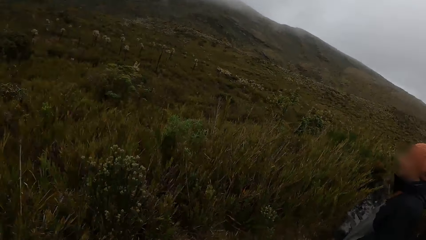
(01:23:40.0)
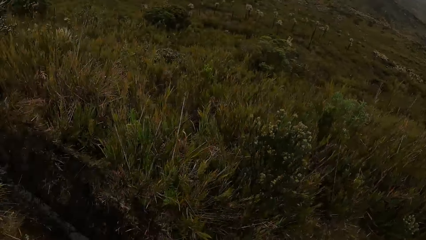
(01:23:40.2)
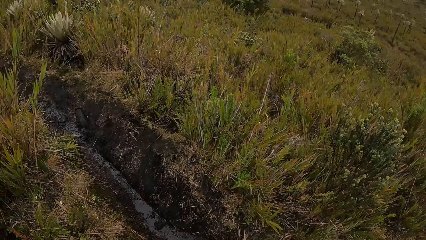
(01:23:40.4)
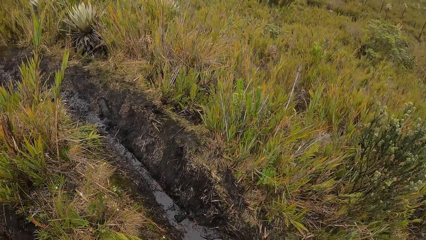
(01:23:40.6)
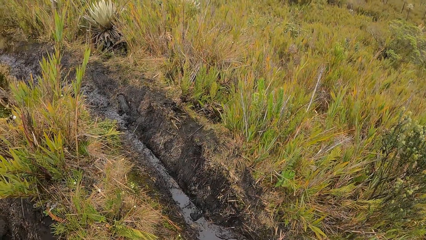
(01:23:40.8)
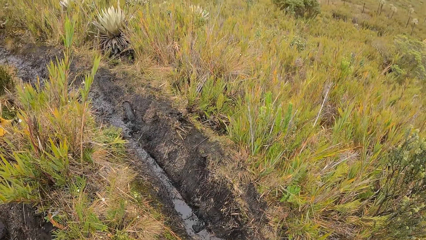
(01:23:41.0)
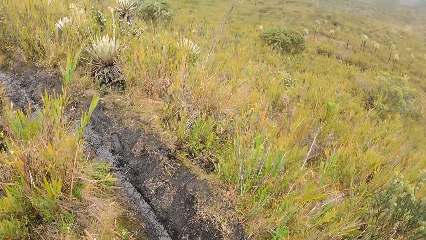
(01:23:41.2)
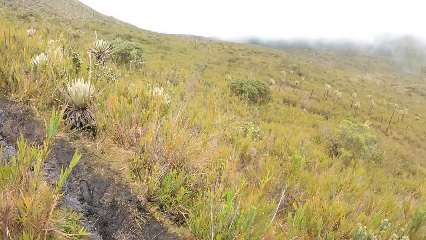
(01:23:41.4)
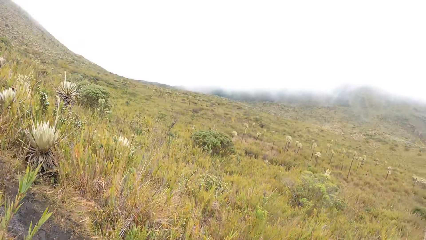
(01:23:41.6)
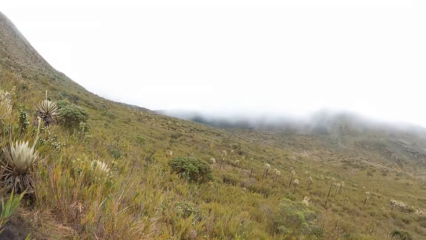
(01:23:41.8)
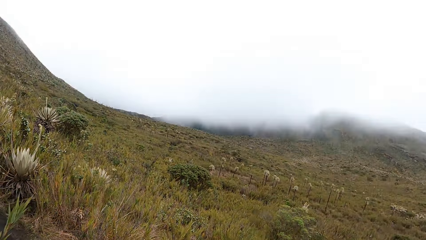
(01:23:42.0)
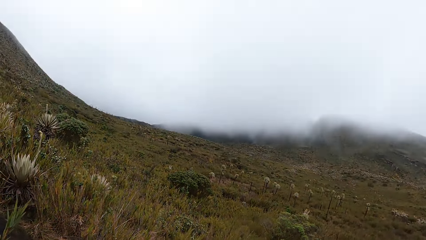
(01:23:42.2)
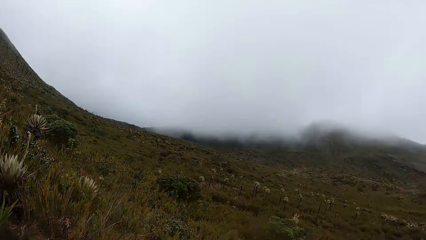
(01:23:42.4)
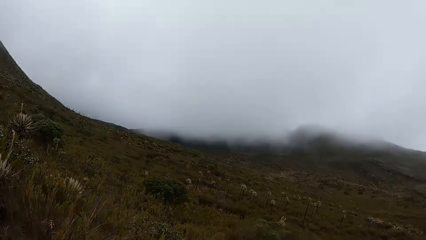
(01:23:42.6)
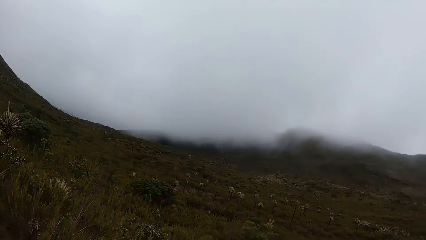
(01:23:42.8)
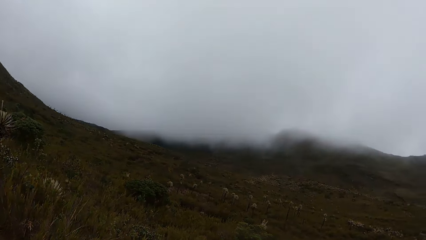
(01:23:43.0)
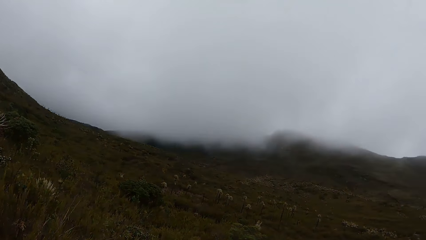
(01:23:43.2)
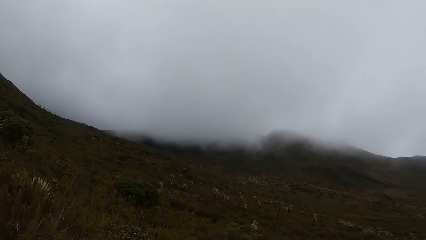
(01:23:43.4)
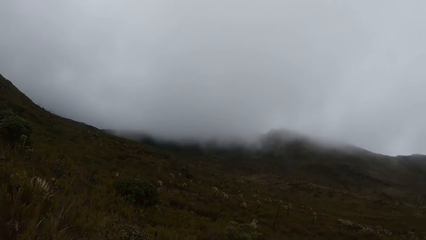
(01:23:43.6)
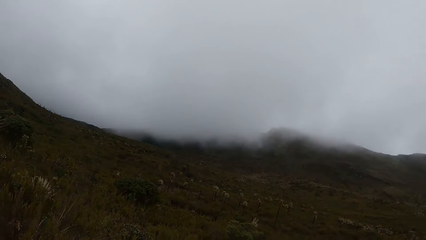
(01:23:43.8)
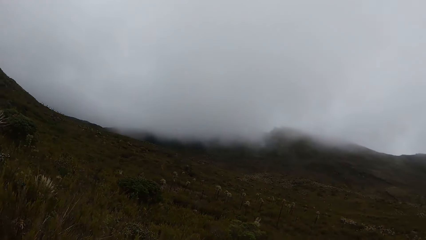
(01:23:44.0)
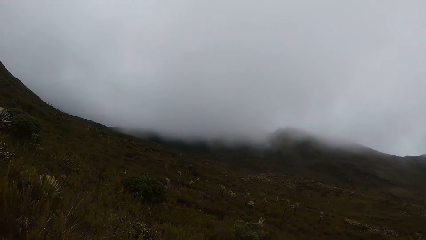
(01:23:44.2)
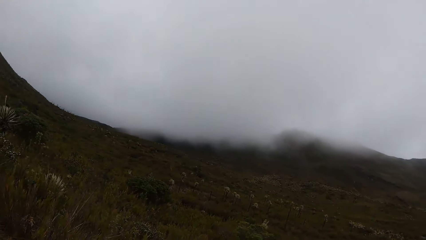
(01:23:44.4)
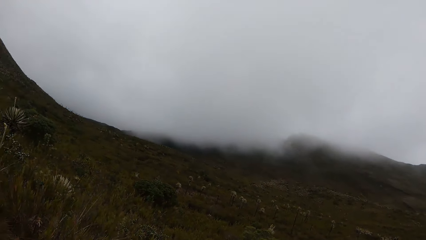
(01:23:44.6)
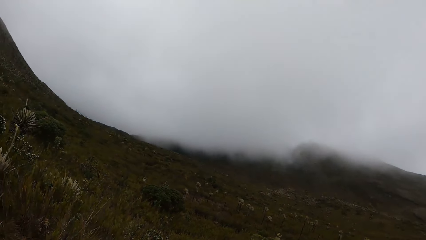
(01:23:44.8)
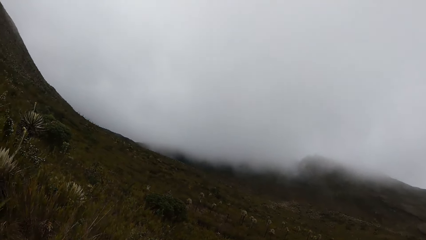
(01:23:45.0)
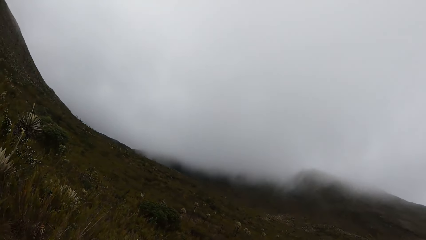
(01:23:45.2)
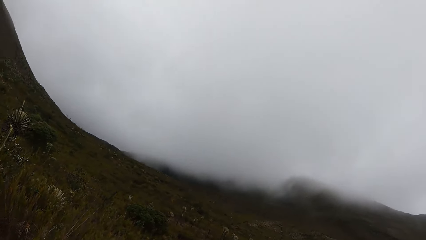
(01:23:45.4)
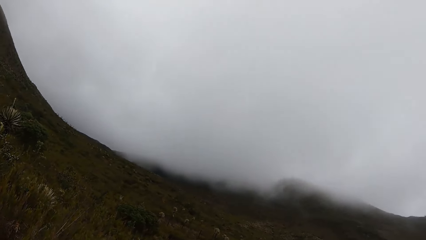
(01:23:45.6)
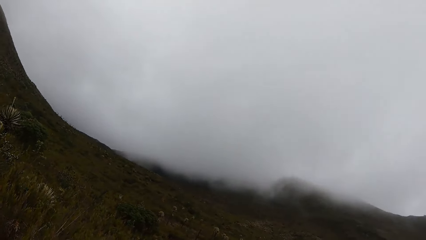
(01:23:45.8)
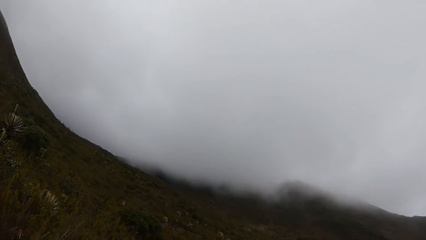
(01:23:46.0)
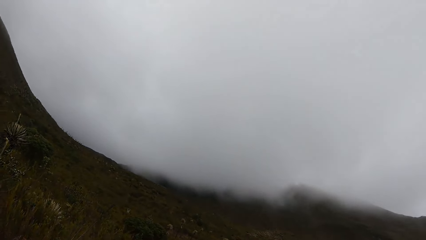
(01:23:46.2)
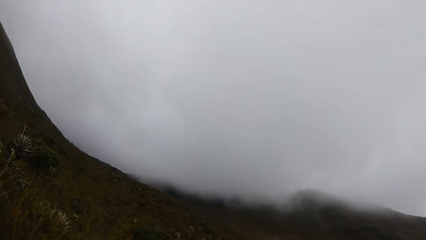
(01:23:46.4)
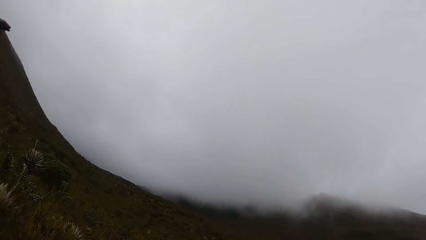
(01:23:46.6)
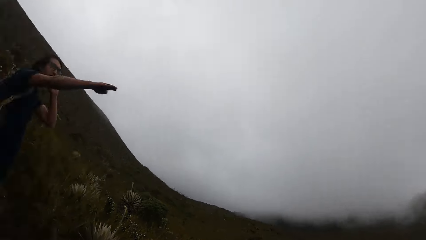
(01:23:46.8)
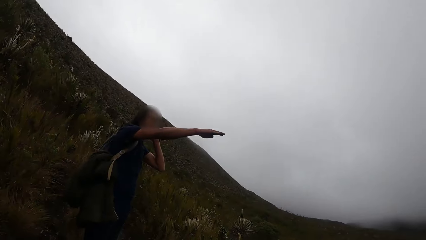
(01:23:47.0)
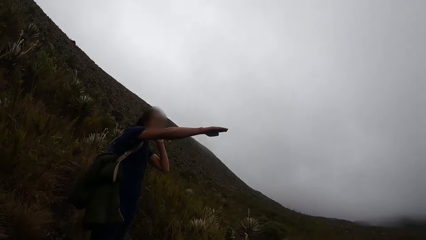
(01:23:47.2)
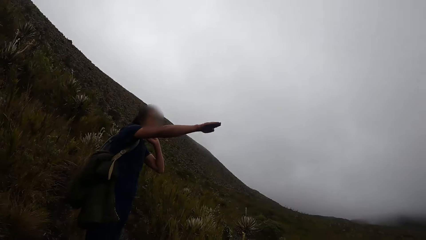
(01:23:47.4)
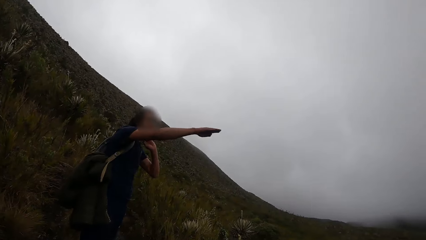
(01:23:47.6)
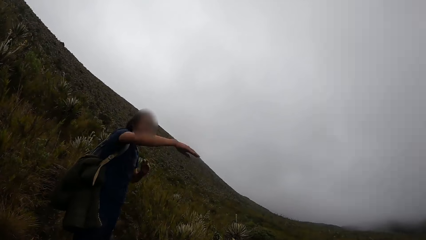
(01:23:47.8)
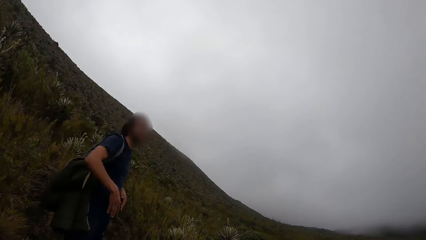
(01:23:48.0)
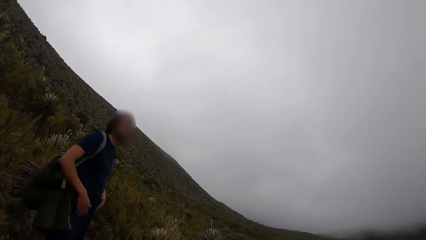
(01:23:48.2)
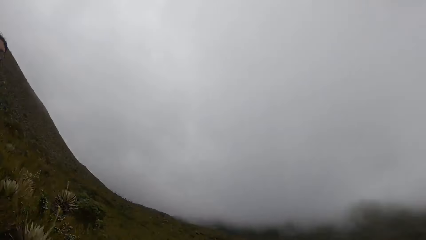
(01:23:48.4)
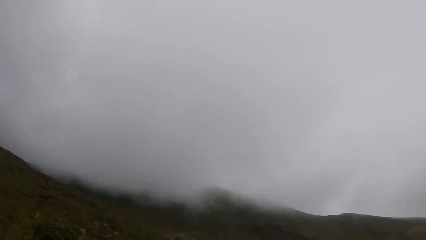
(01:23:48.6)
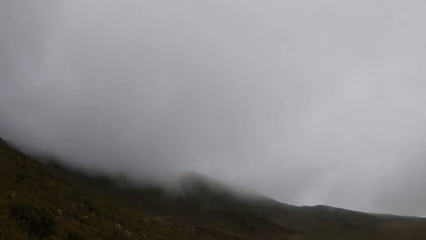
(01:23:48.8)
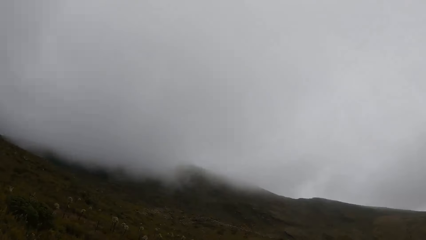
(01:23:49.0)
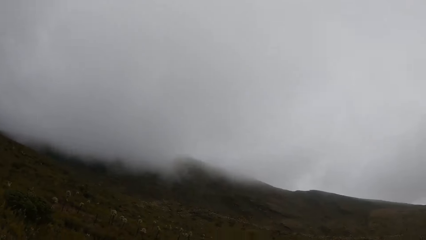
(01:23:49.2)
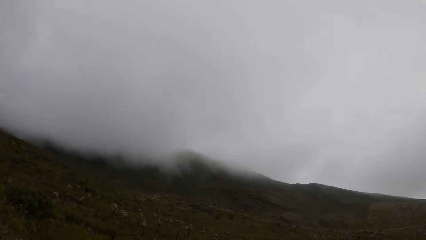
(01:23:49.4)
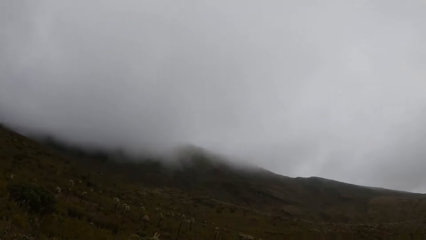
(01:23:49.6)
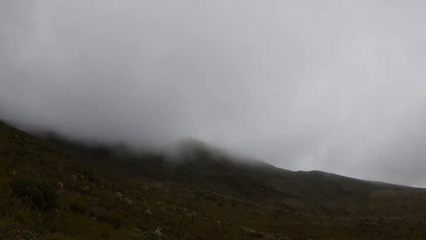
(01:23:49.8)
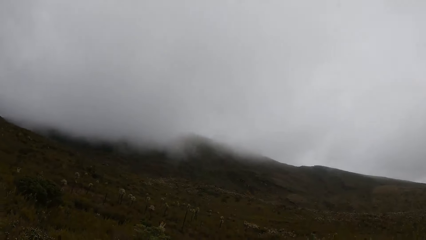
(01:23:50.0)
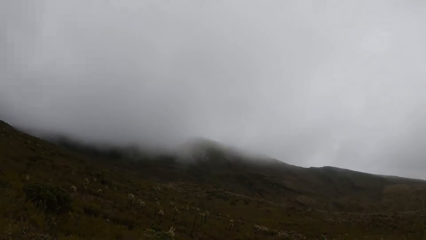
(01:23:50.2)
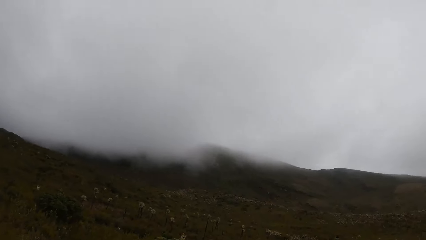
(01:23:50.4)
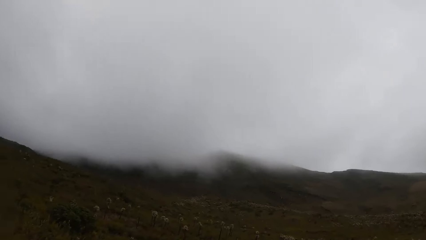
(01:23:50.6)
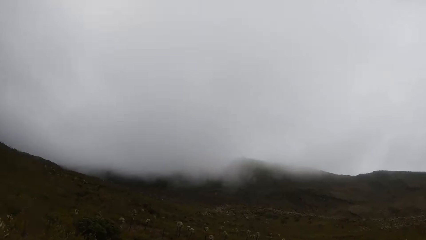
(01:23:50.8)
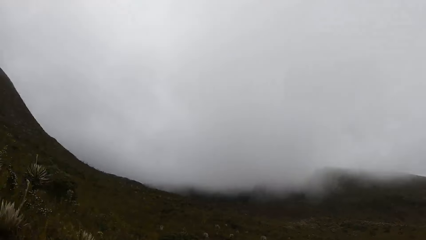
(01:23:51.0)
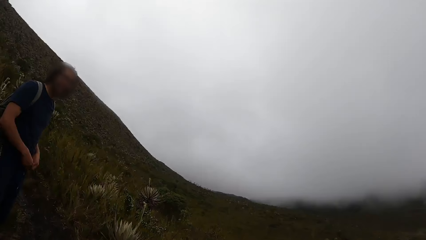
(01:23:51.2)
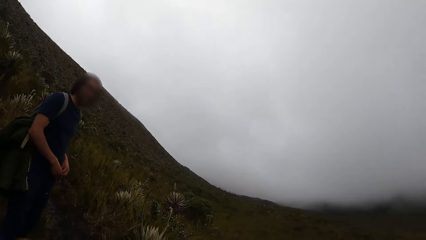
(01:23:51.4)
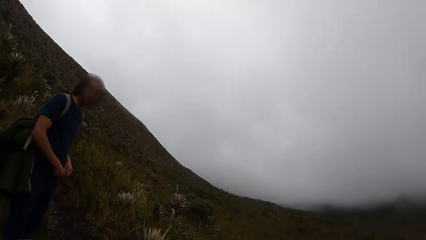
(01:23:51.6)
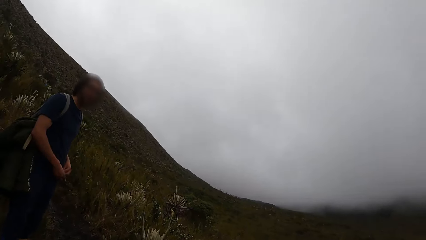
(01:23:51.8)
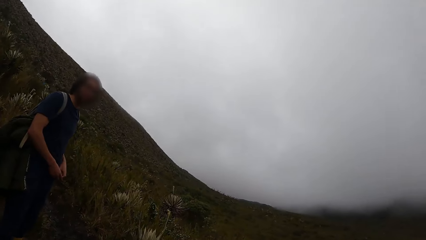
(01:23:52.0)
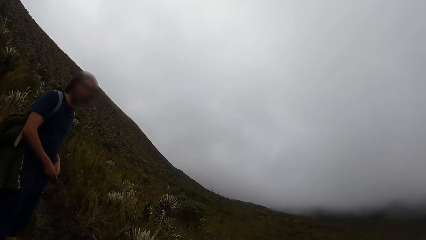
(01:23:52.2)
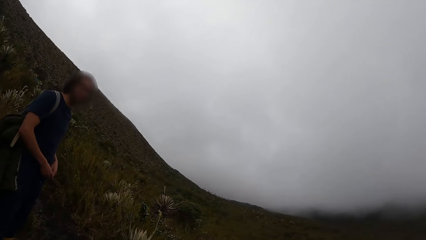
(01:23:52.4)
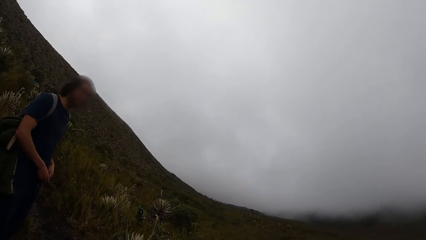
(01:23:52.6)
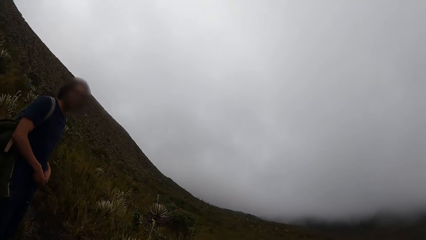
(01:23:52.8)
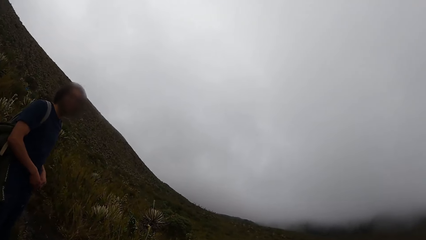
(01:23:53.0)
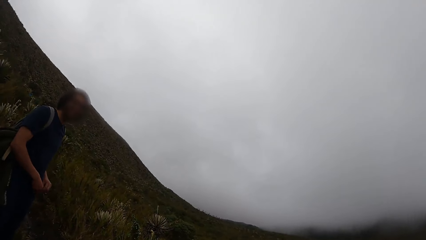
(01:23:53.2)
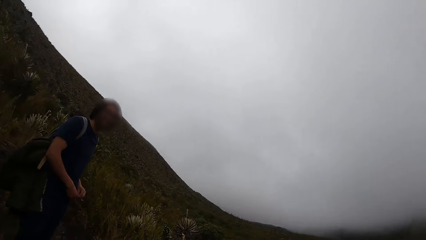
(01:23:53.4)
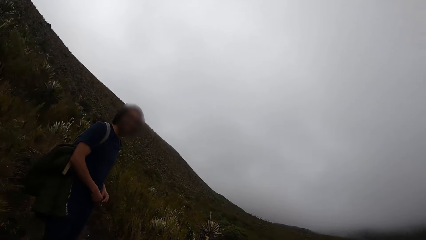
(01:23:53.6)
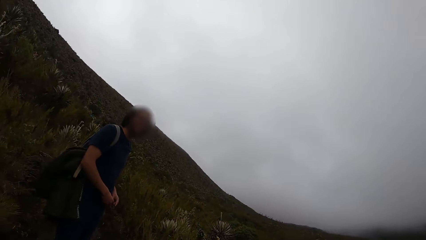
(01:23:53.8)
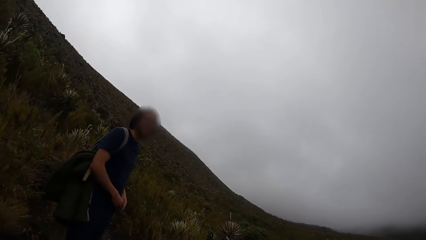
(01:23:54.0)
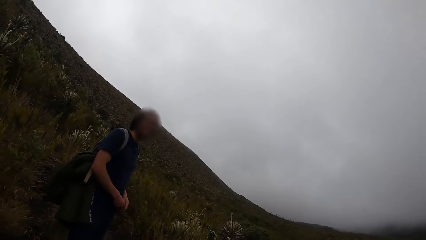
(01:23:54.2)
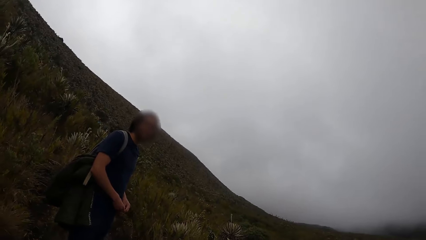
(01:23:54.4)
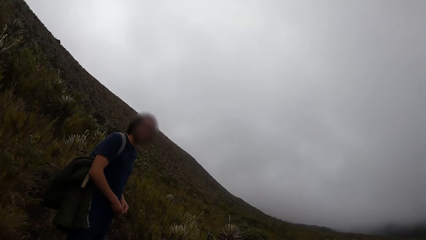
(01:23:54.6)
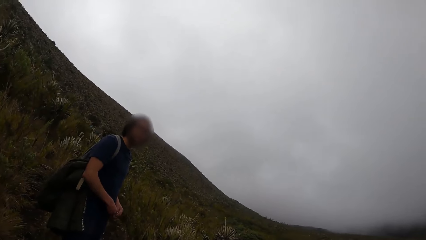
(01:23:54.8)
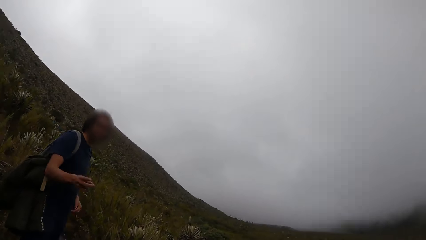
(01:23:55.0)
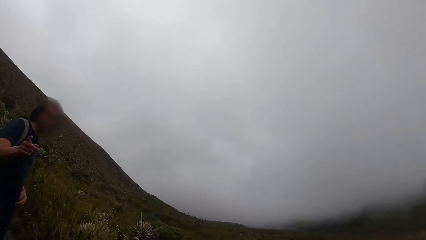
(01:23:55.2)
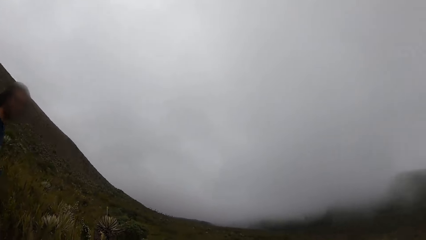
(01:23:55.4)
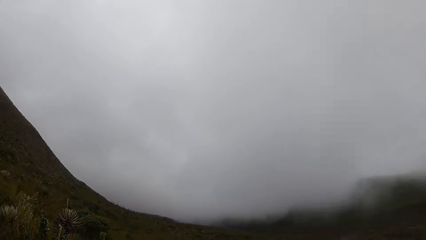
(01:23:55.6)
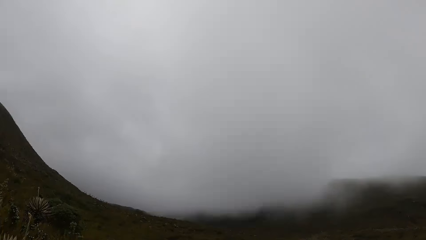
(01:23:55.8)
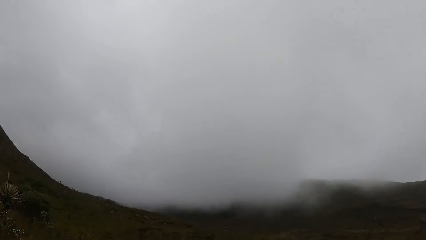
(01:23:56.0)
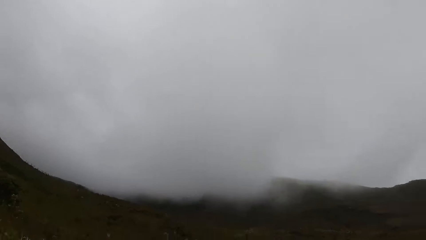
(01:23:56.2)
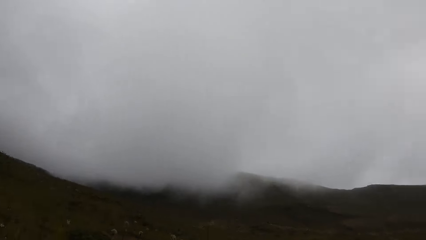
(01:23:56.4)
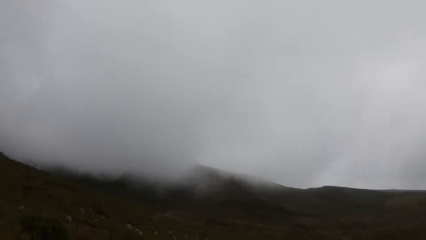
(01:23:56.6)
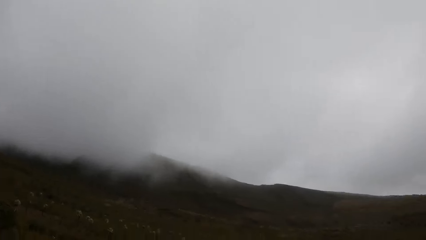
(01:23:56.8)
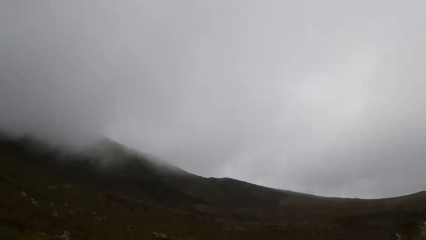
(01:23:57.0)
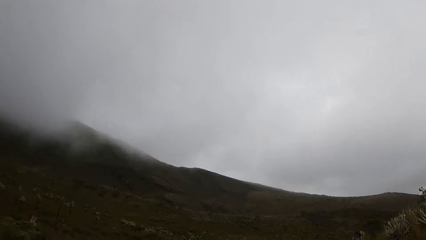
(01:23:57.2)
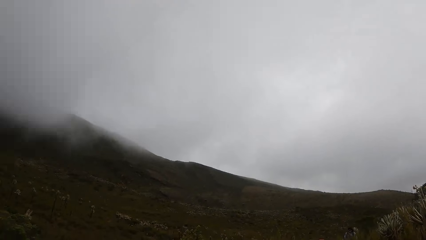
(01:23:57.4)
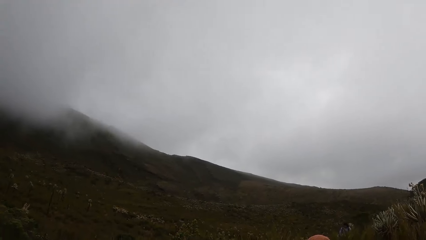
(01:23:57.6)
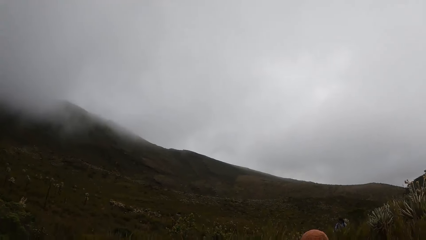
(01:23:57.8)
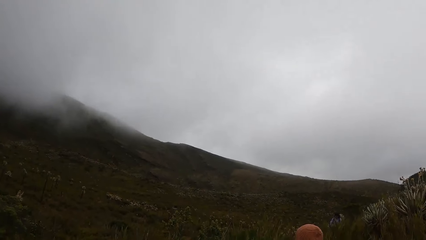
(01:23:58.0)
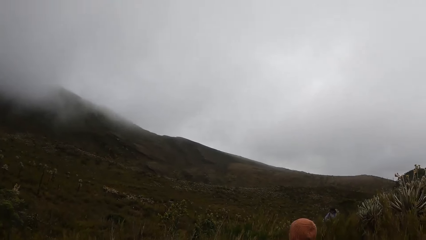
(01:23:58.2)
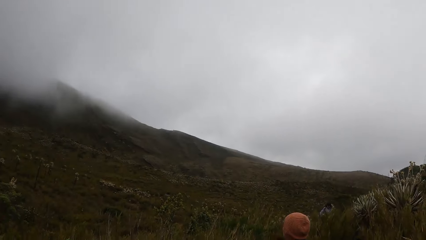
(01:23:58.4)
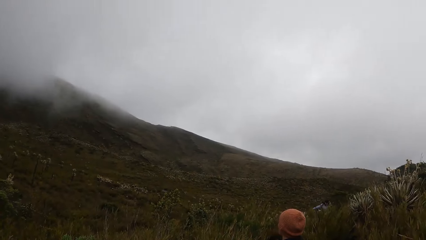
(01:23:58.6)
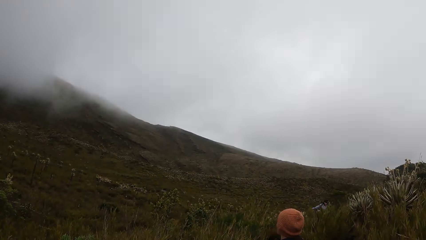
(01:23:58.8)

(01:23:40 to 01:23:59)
A man raises his hand. The camera wearer looks around. The man converses with the camera wearer. The camera wearer interacts with the group of people on the hill. They look around.
